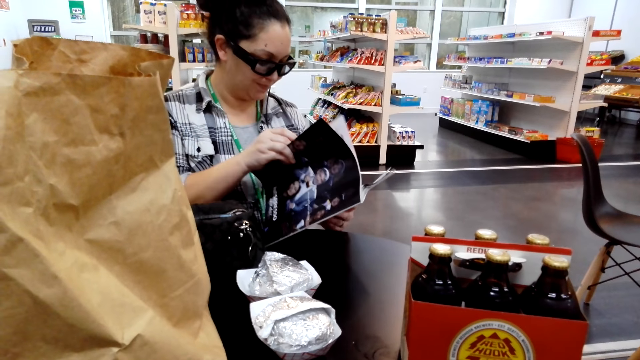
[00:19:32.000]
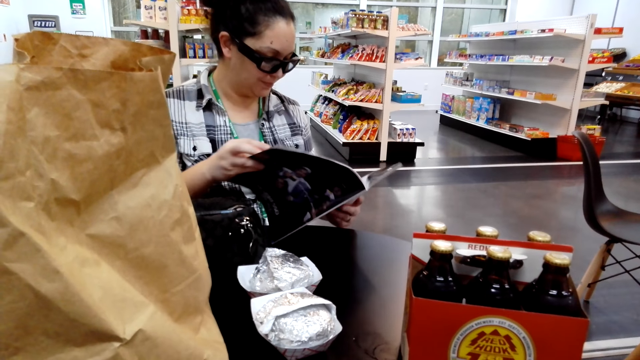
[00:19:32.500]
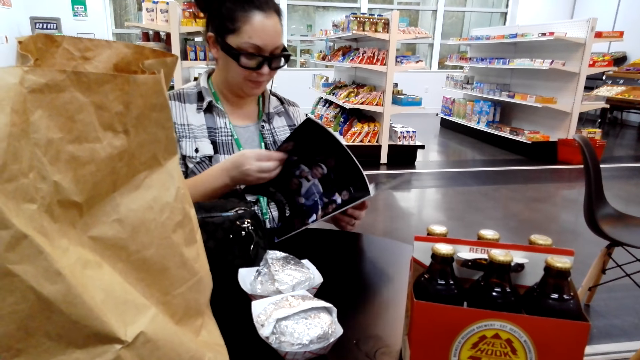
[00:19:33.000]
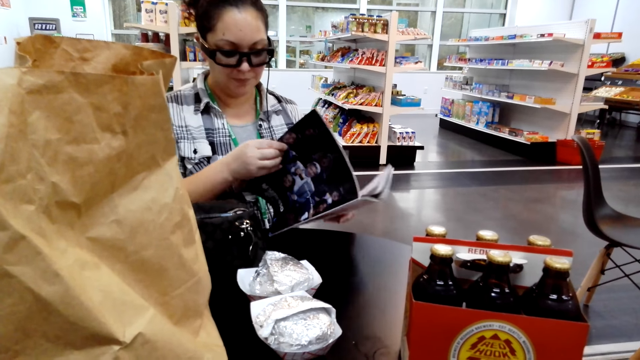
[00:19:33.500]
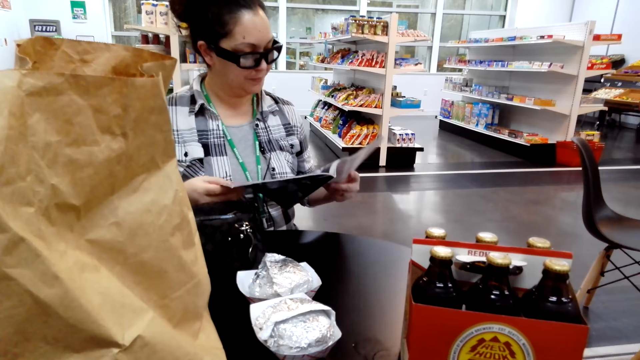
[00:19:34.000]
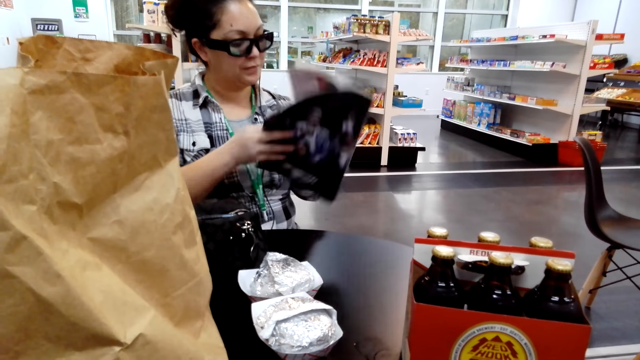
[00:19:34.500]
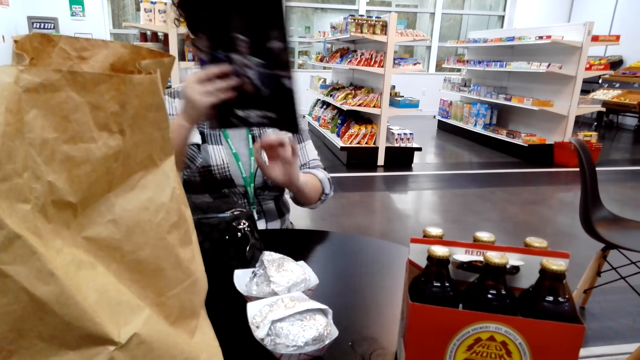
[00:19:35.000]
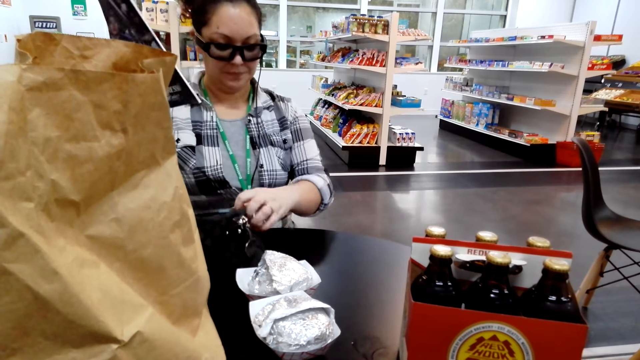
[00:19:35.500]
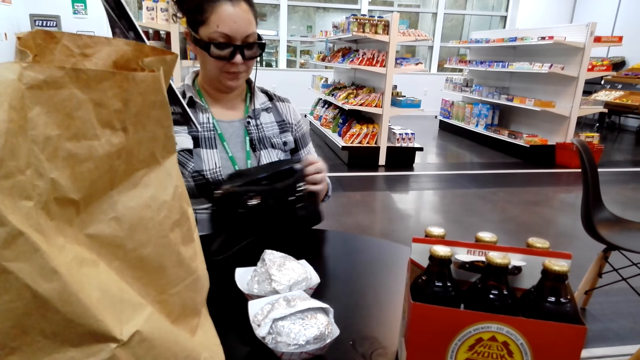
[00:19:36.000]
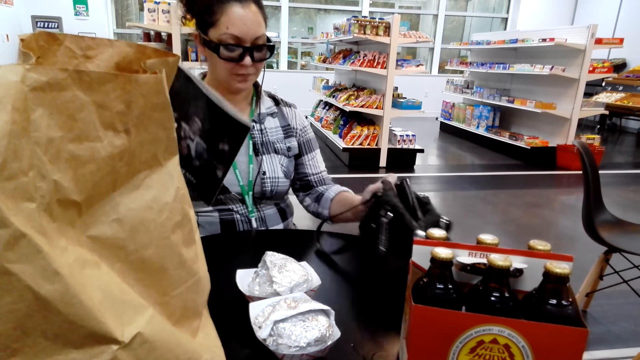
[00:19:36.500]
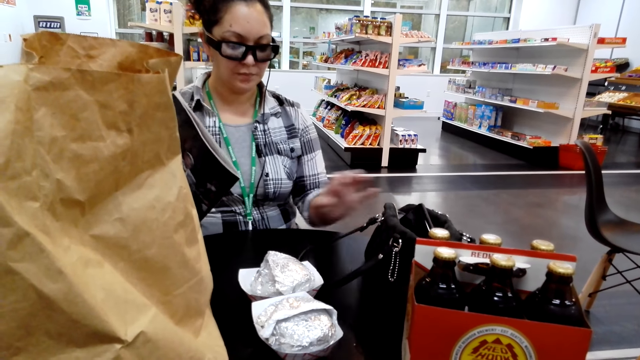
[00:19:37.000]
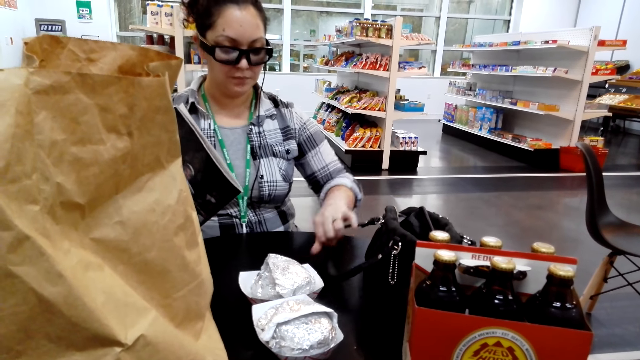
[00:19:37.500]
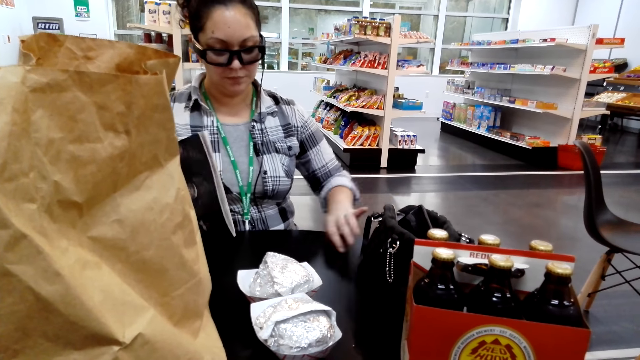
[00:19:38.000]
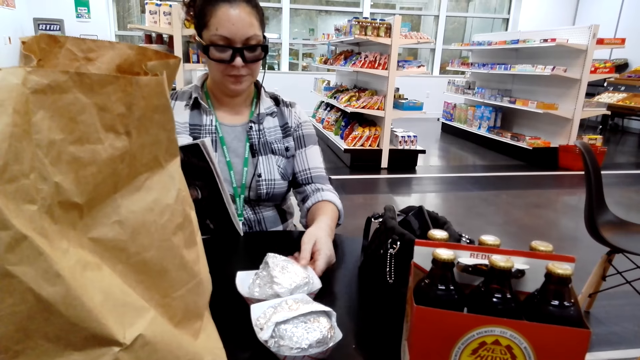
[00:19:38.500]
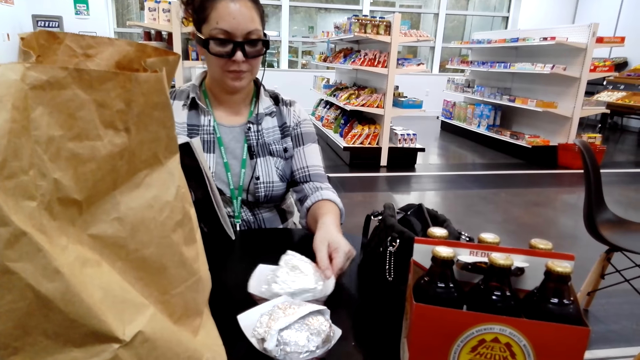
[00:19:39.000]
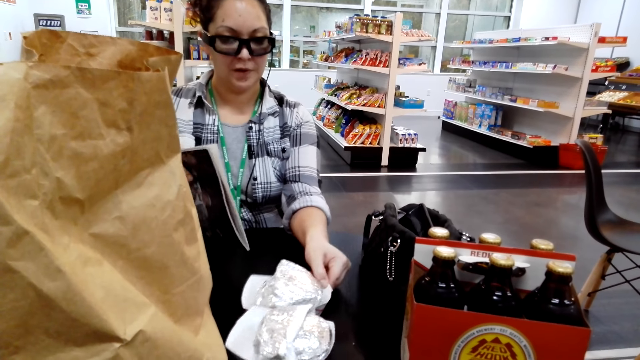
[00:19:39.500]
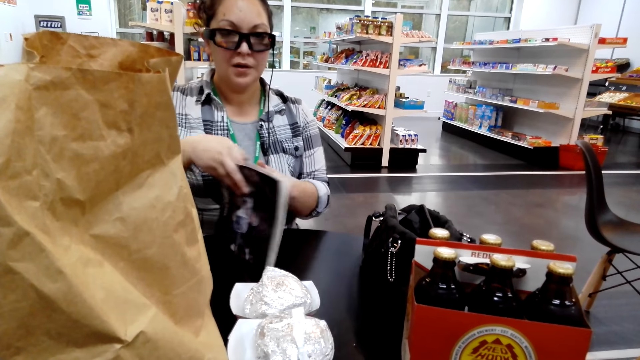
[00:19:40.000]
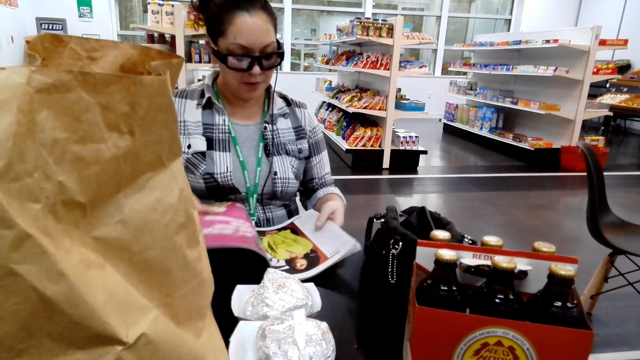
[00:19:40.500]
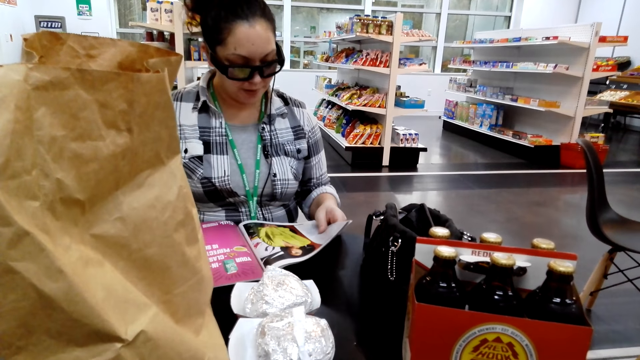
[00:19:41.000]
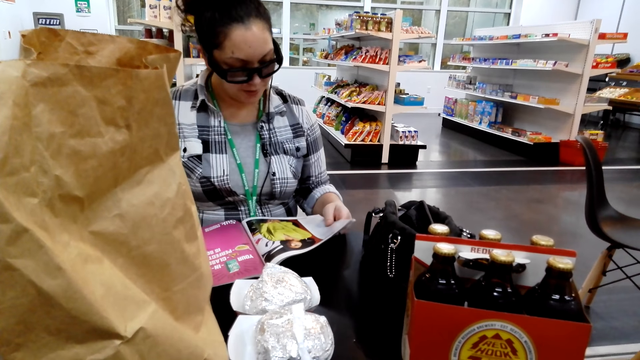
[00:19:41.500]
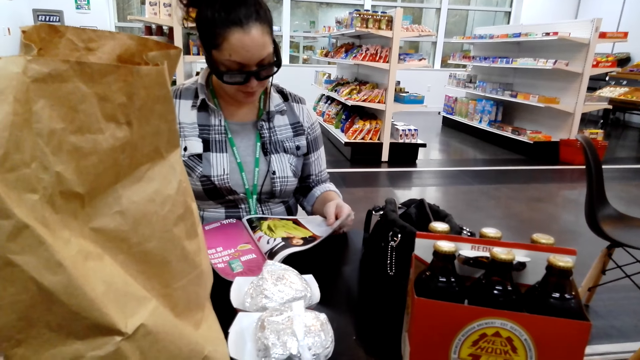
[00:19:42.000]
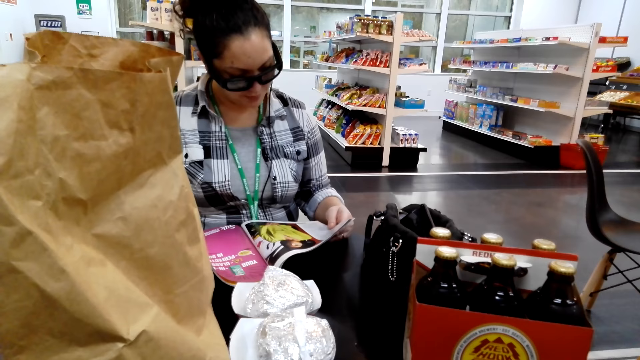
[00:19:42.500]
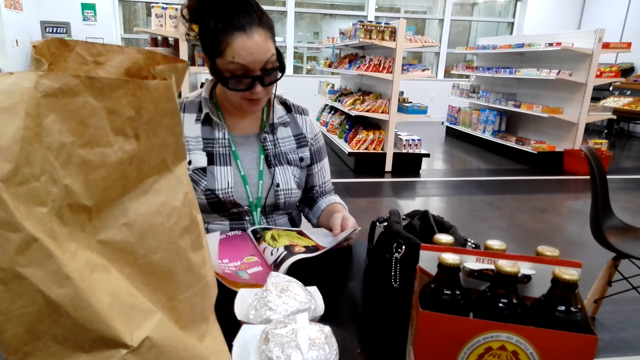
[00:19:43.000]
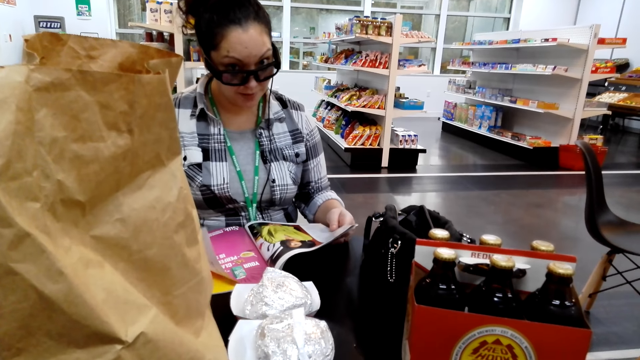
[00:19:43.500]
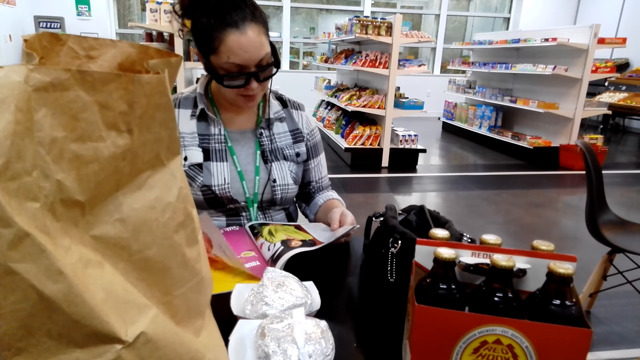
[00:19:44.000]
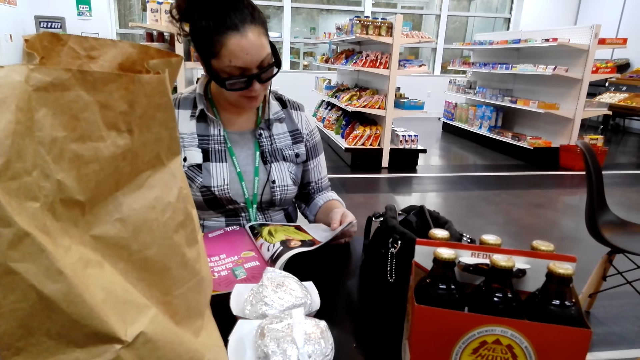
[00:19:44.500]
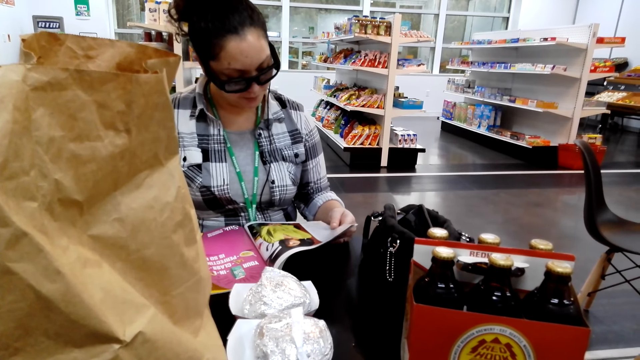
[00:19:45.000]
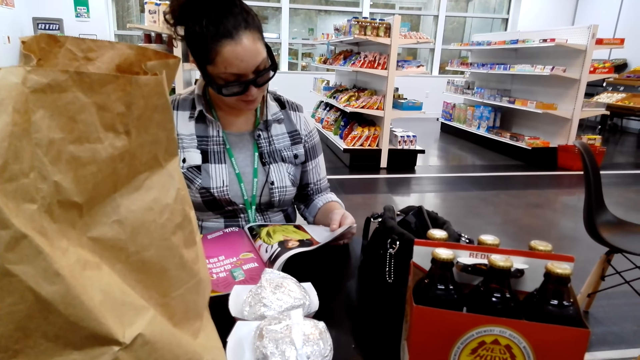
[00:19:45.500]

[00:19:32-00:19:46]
A woman flips pages of a book. The woman closes the book. The camera wearer closes the magazine book. The woman moves a handbag aside. The camera wearer moves the handbag. The woman pushes a dish of something. The woman opens the book. The camera wearer opens the magazine book. The woman talks with the camera wearer.

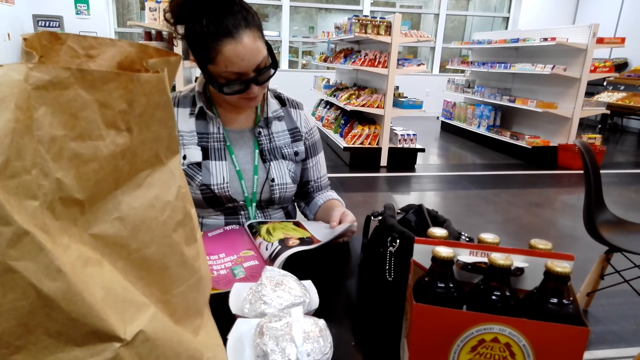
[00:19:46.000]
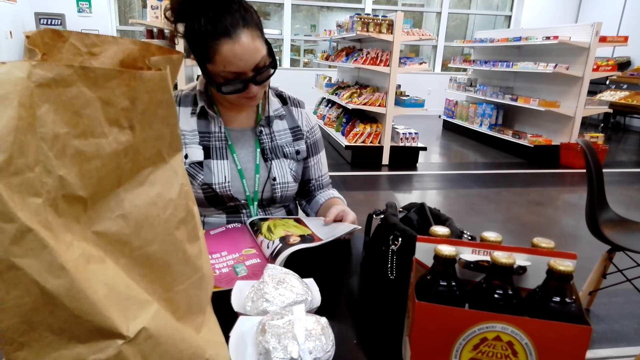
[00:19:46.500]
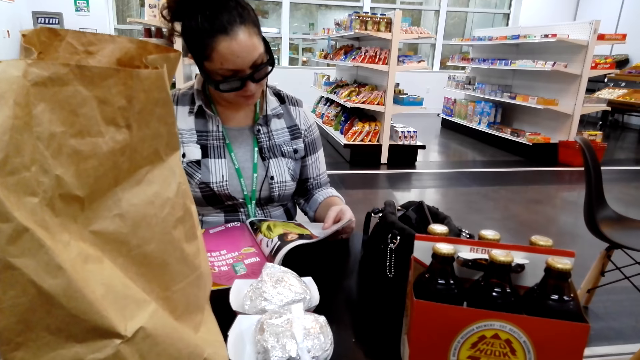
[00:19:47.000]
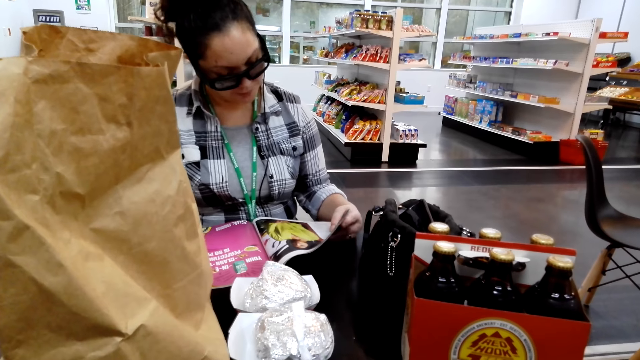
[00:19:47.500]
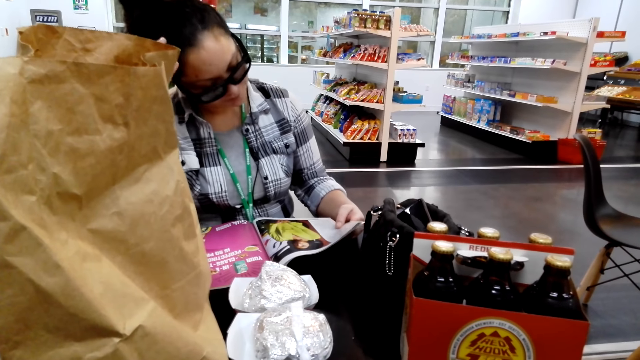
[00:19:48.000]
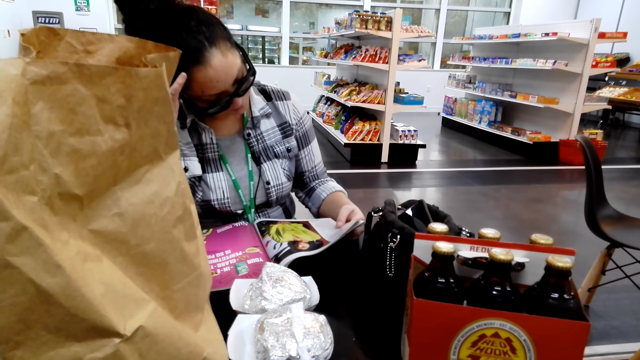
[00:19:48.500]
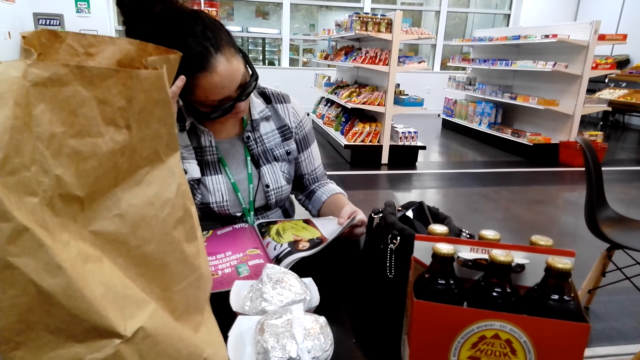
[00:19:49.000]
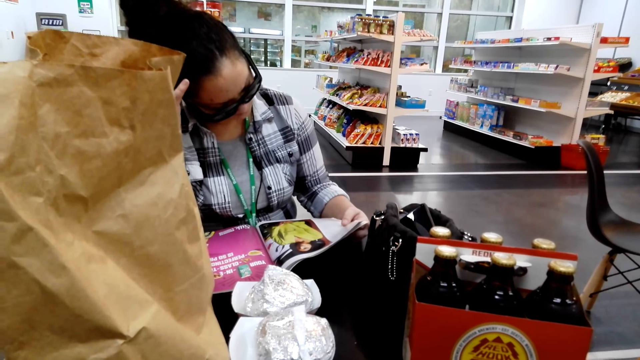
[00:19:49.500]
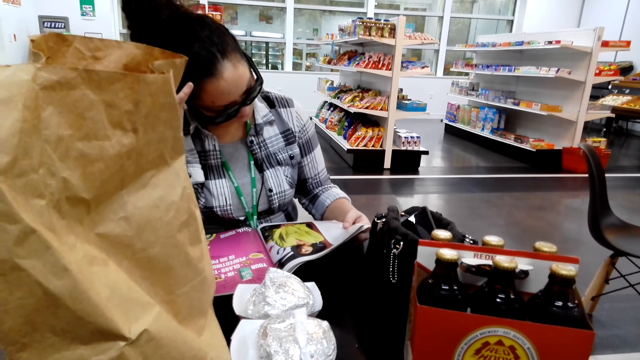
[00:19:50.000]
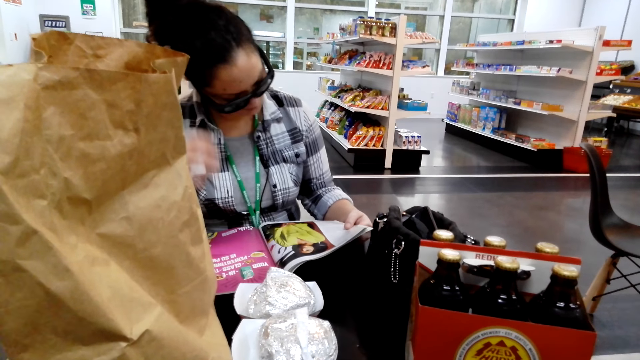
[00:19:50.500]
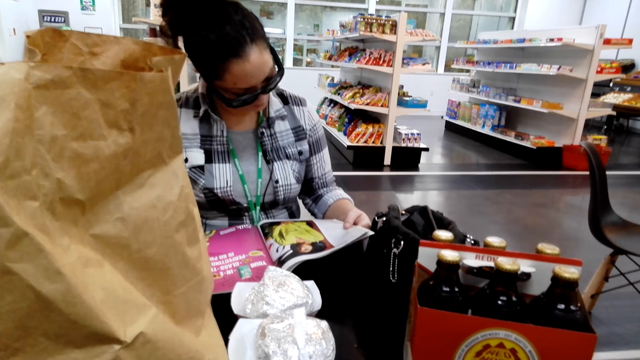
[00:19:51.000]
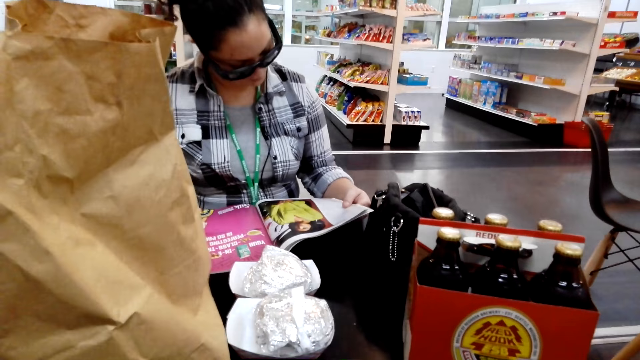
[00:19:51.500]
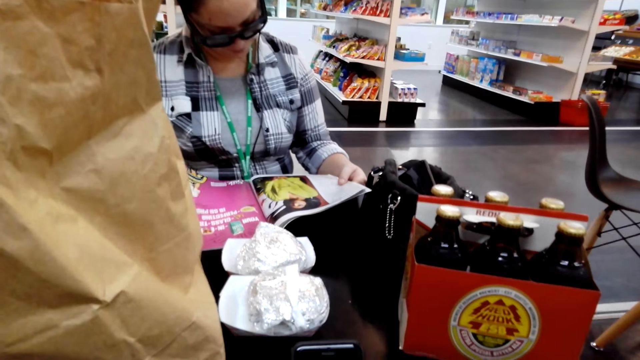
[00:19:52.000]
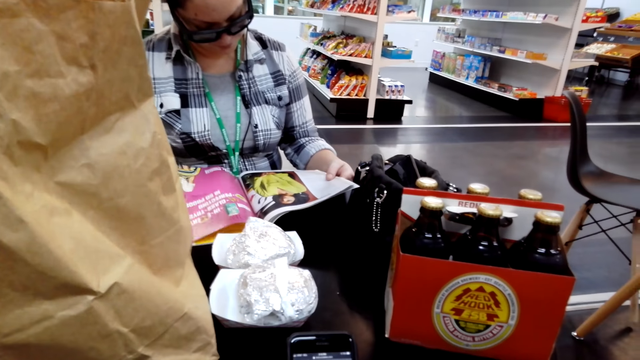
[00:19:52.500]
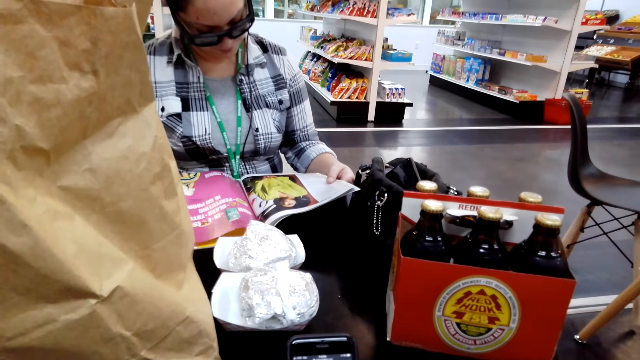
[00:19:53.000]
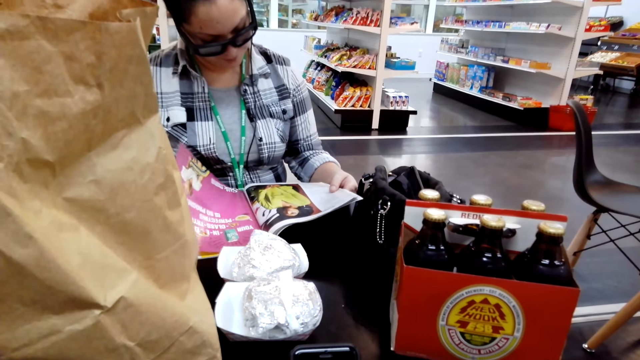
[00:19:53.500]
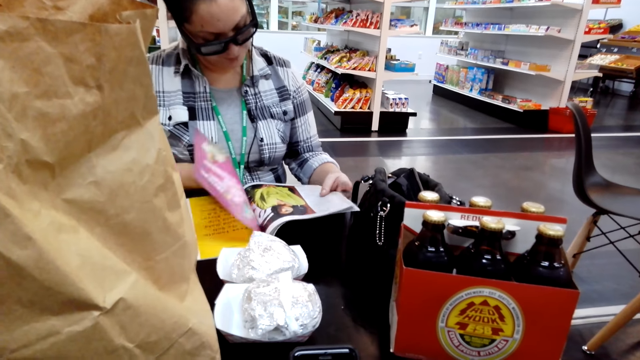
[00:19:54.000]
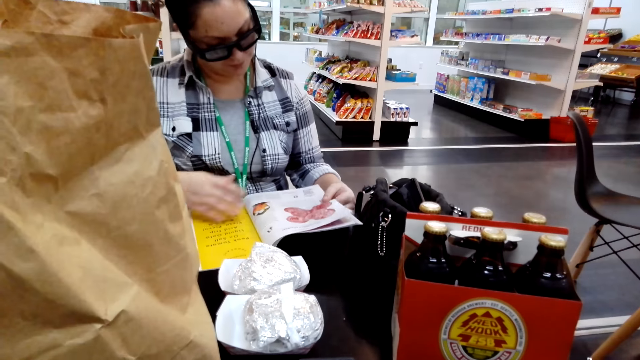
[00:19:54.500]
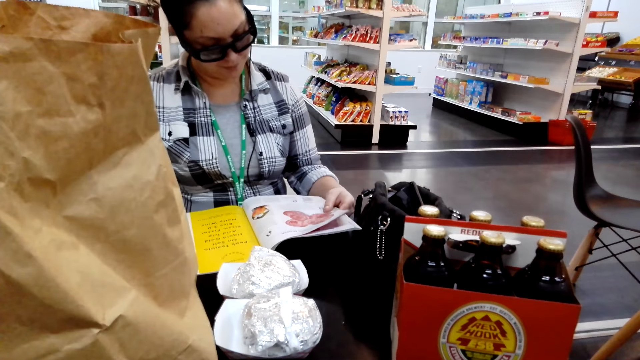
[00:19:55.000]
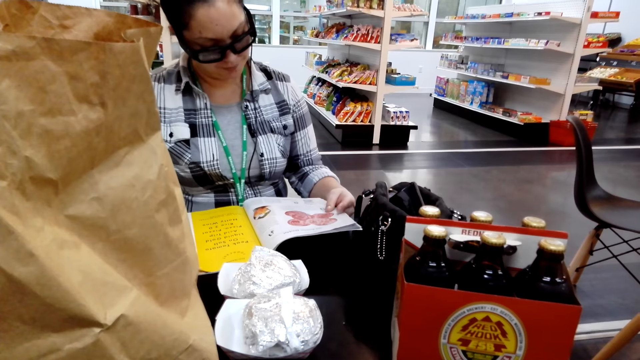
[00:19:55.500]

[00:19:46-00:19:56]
A woman flips the pages of the book.
